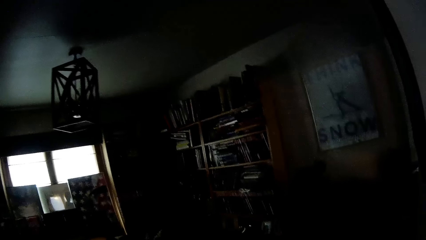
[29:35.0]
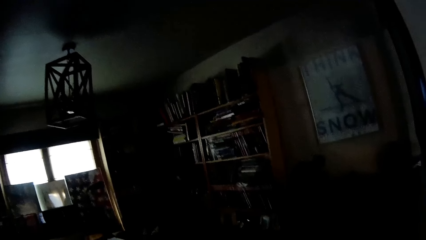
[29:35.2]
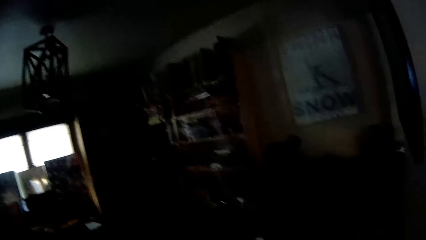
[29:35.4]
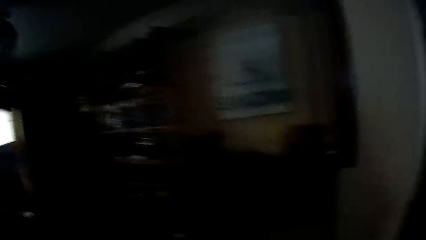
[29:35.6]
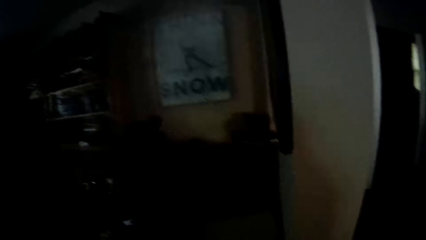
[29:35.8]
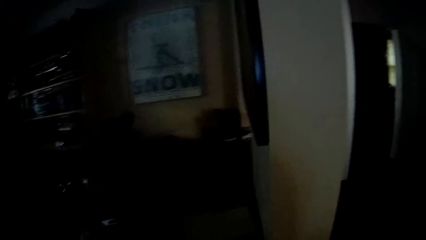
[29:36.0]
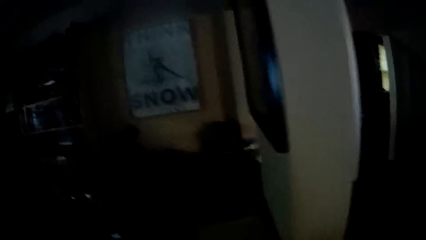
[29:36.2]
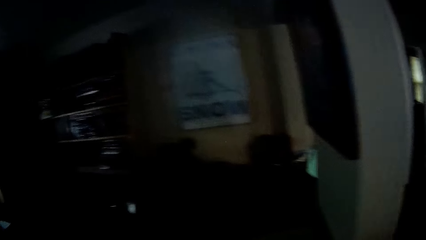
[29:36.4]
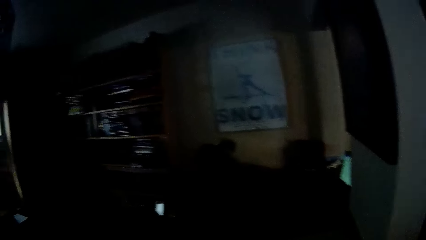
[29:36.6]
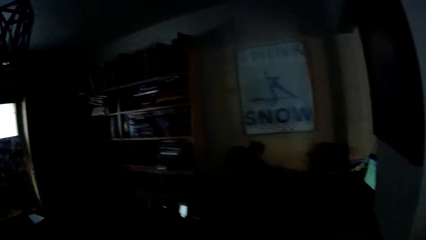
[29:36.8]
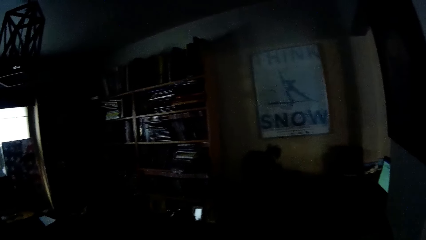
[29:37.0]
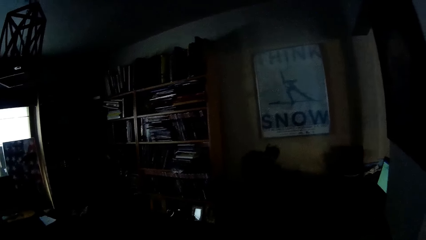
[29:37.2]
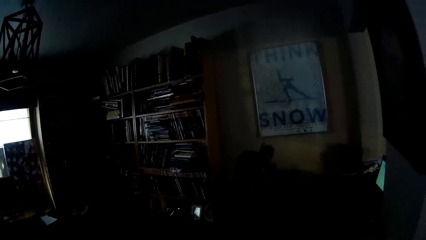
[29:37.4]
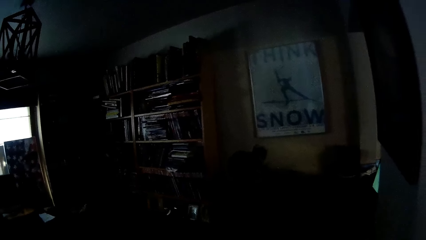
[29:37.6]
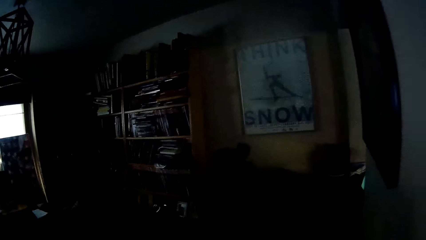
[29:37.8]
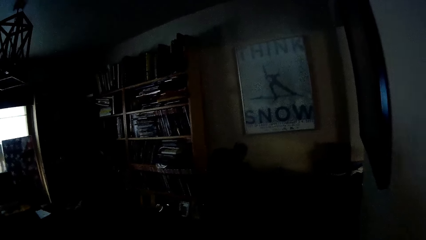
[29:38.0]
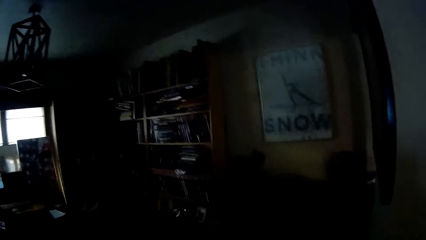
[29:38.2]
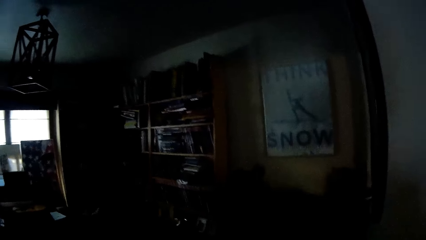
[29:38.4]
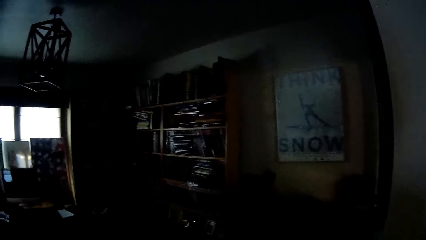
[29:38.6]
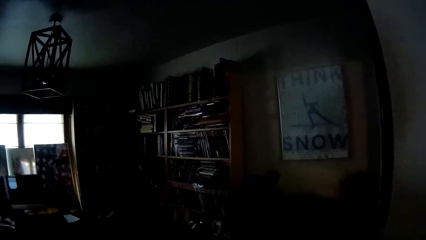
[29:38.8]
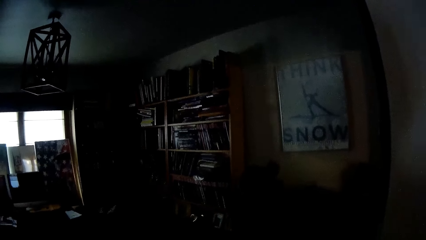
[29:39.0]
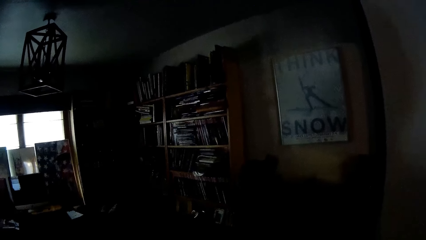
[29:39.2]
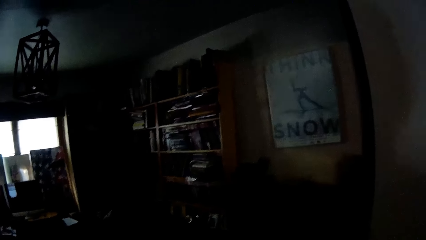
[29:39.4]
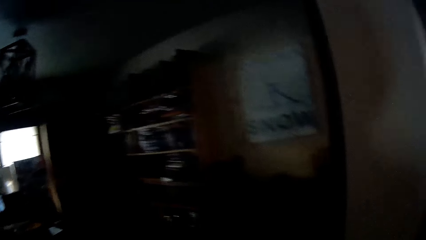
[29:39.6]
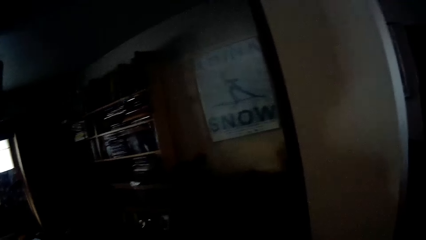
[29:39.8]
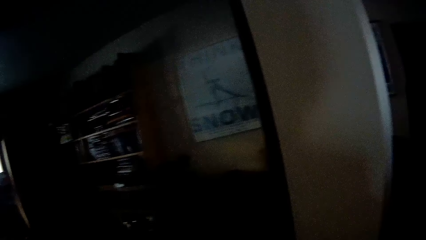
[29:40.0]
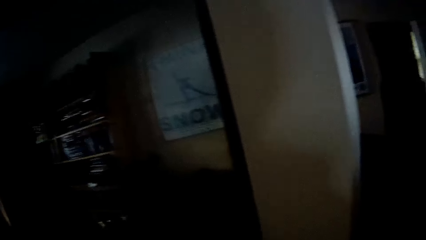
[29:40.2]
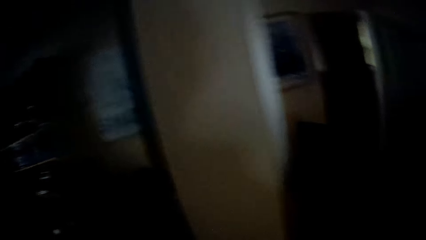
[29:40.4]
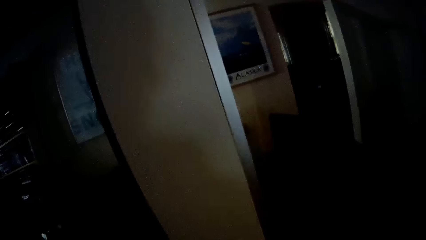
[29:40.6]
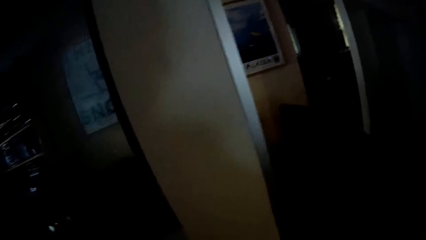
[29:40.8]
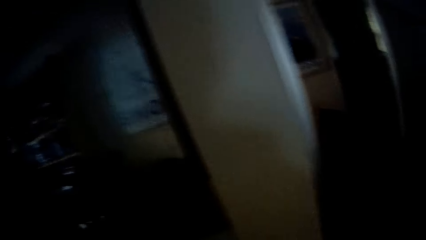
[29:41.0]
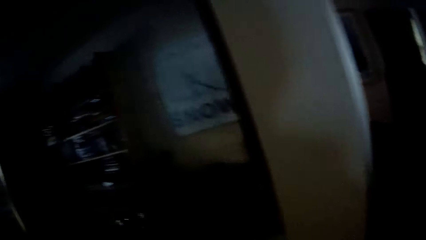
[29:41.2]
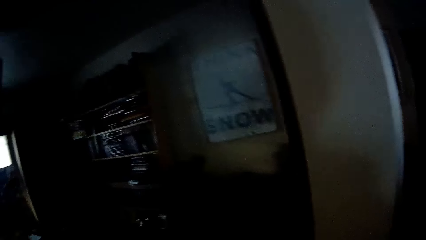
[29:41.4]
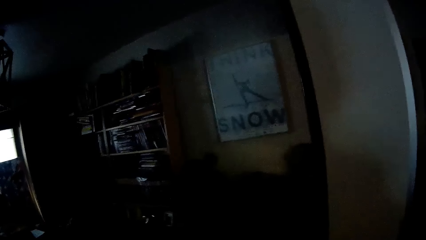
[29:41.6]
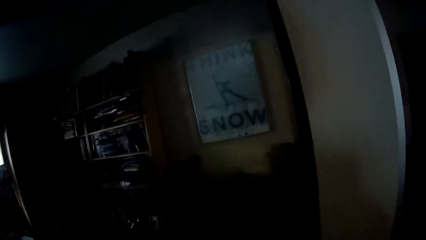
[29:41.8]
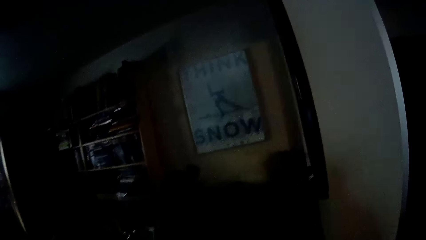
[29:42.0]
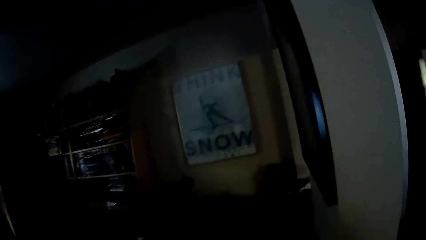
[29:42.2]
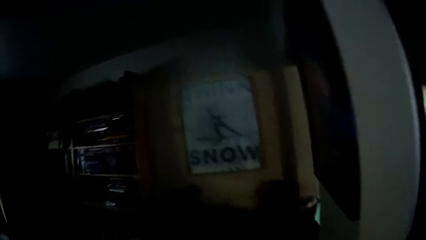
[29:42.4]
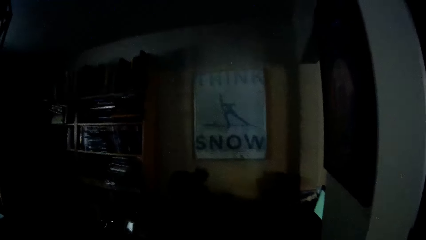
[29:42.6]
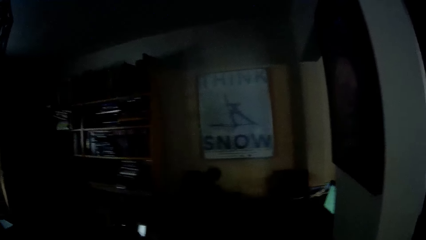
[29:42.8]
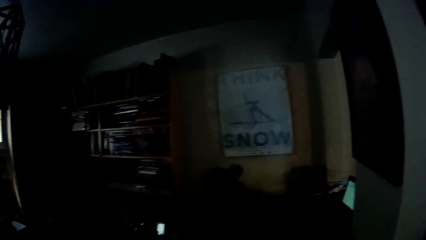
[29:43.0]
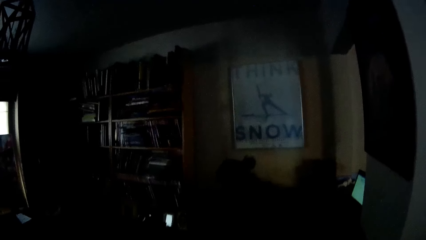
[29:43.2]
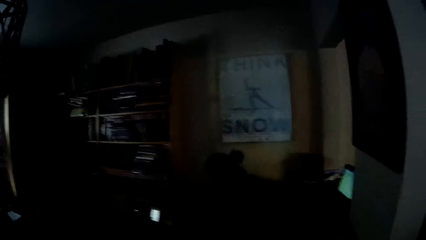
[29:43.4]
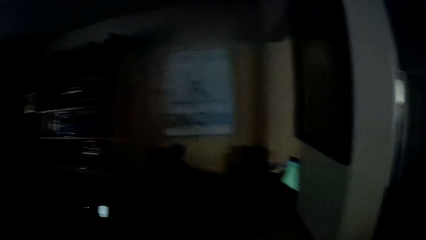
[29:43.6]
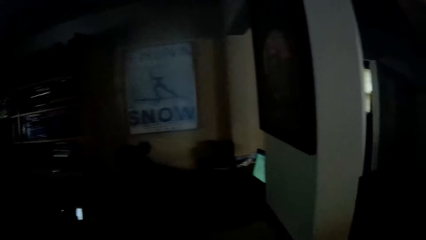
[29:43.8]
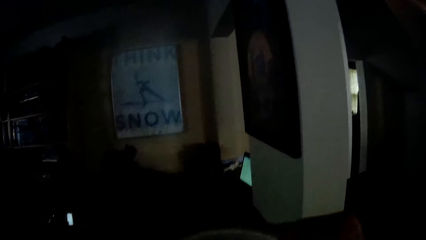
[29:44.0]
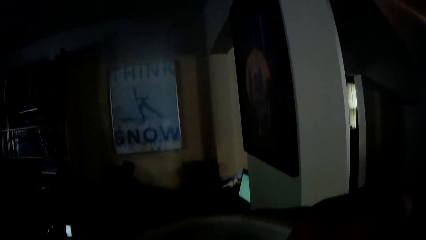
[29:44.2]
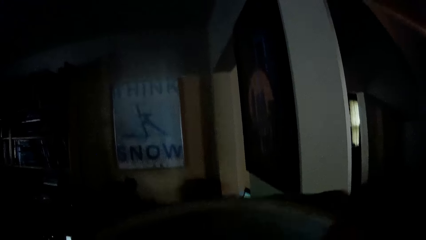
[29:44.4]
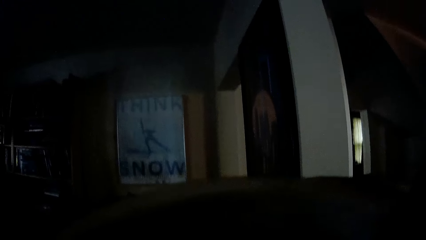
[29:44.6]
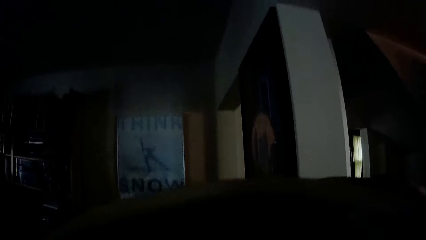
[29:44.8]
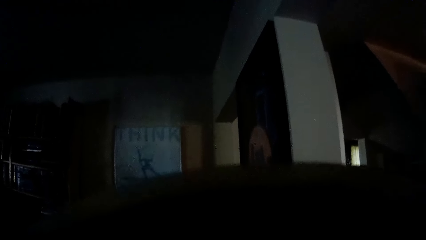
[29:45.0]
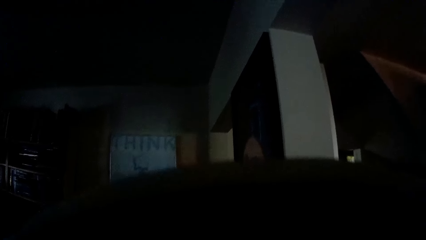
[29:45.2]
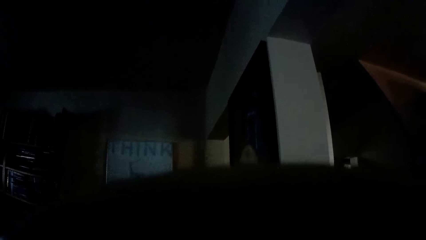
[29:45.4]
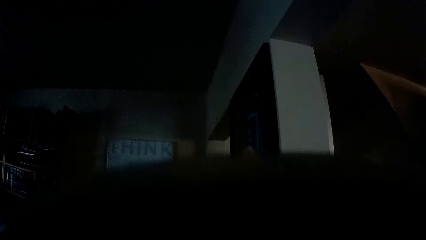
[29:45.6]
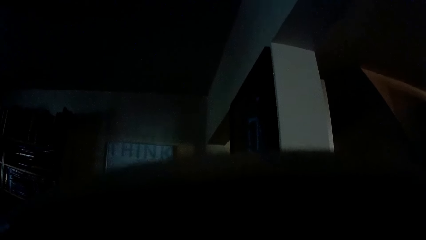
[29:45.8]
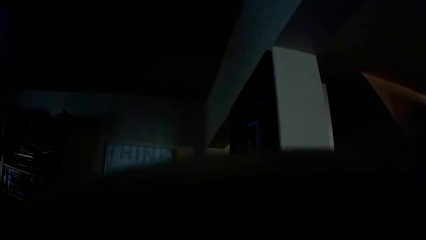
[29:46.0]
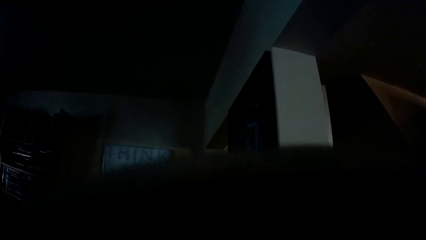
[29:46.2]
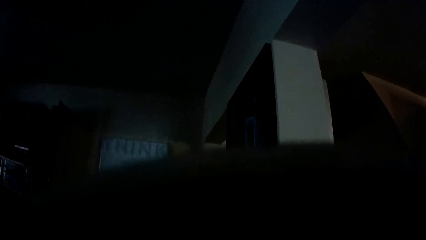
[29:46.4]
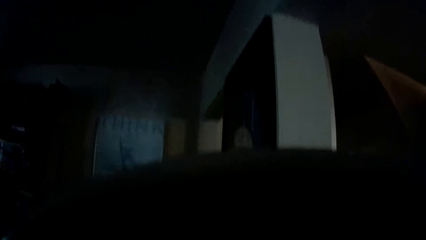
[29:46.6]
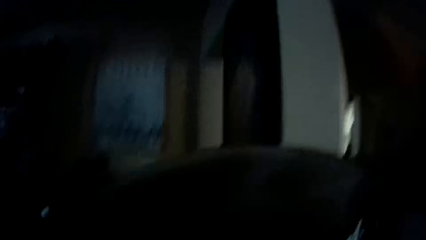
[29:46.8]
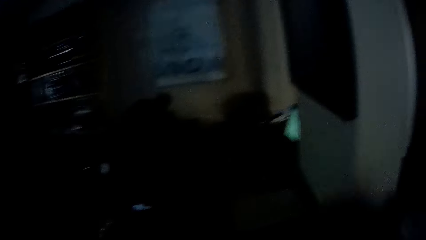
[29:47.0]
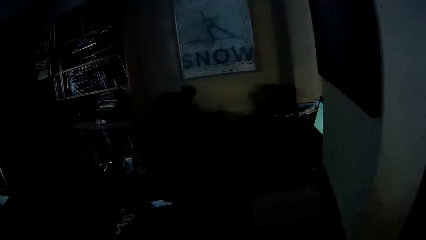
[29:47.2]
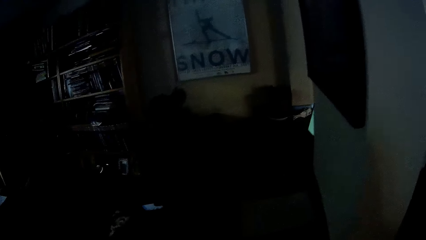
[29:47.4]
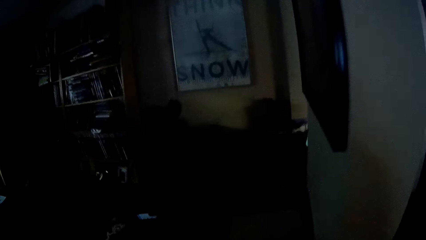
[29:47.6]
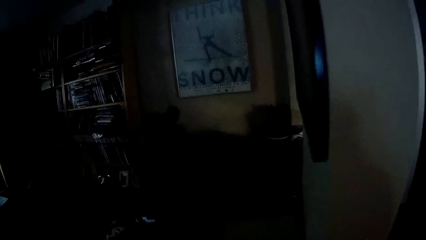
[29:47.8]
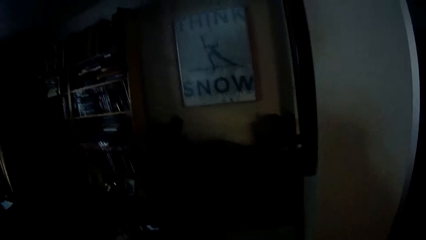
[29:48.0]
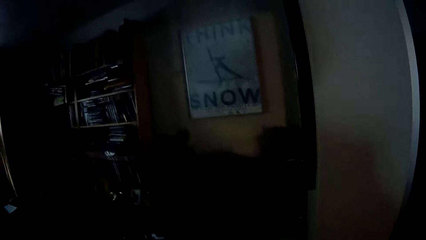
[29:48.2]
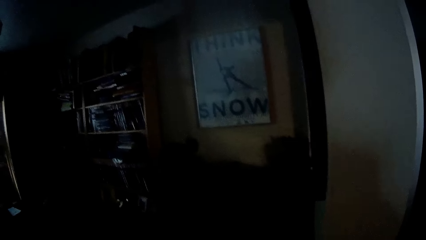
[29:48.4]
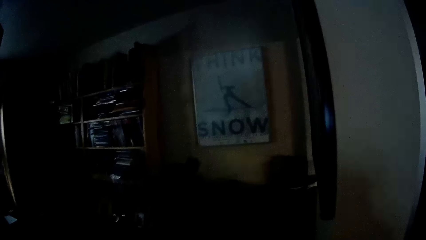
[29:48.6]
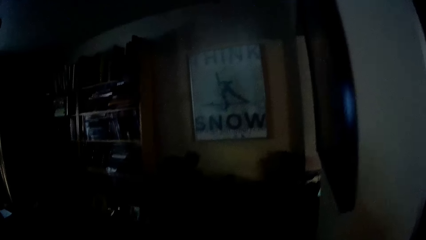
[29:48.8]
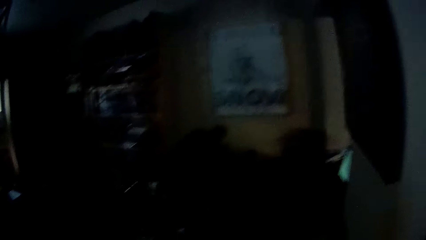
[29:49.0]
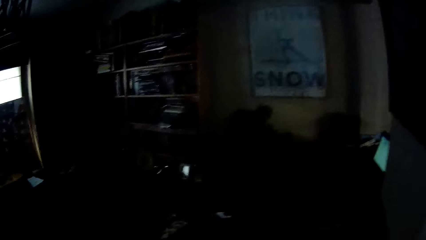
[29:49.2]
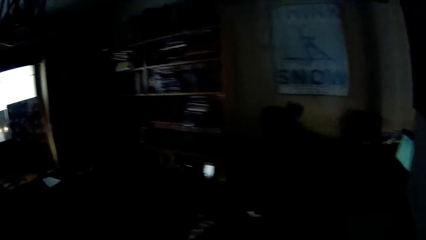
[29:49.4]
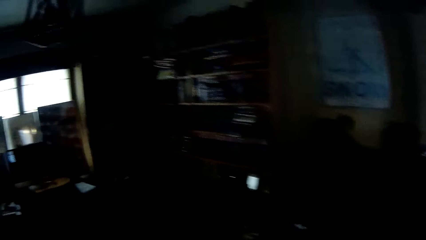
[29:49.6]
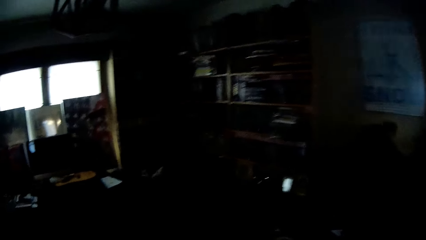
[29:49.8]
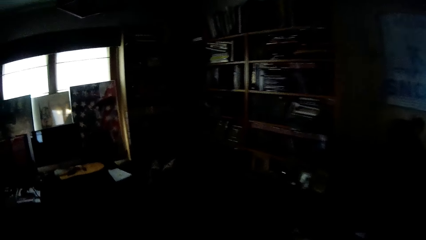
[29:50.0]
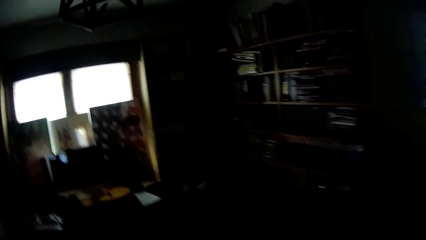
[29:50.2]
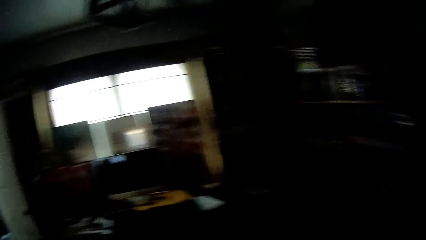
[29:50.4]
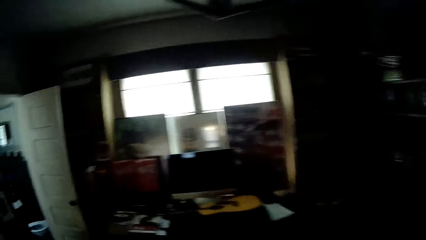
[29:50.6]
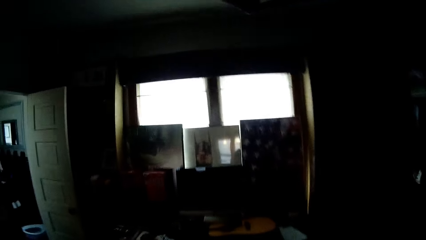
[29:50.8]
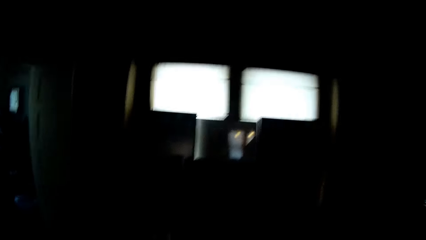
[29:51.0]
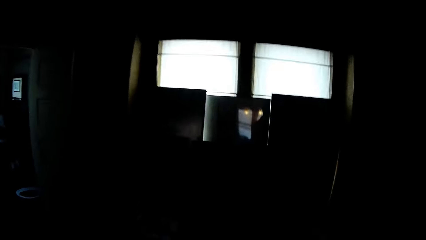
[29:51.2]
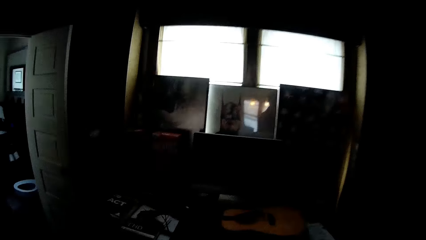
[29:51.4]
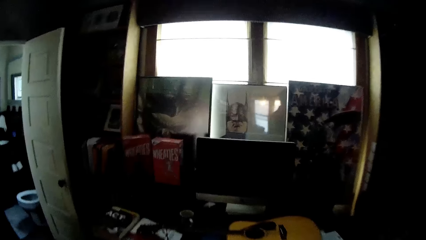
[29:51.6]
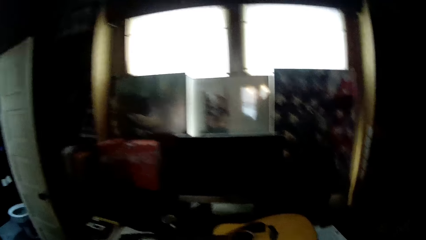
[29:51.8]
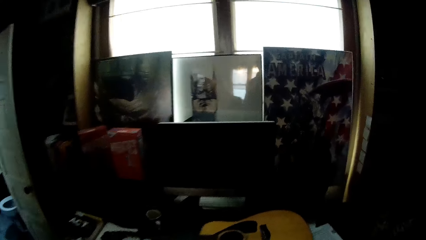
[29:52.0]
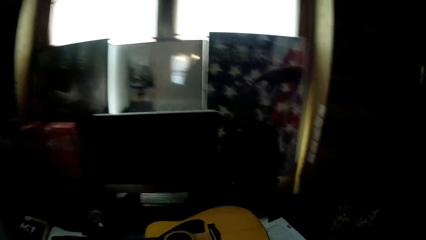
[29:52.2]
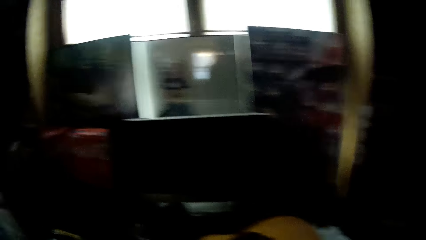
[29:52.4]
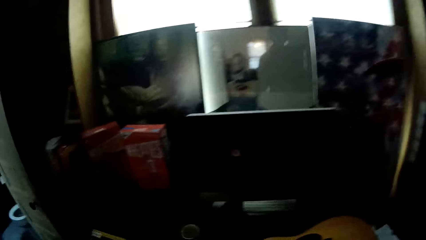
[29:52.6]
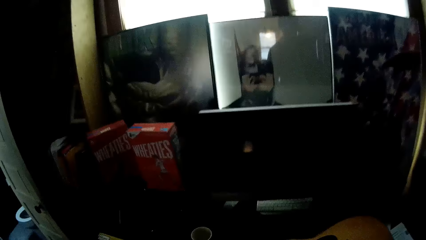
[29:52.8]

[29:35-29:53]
The camera wearer raises an arm. They drink something. They walk around the house.
